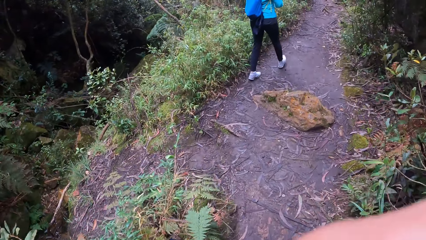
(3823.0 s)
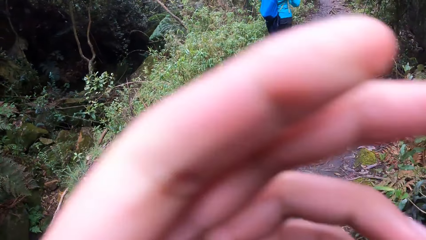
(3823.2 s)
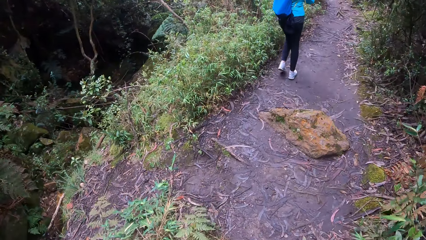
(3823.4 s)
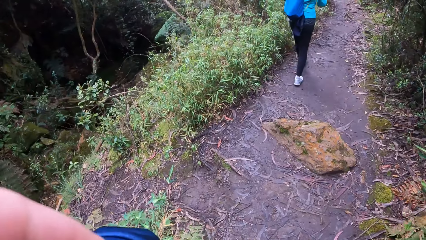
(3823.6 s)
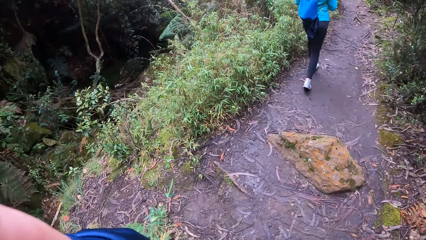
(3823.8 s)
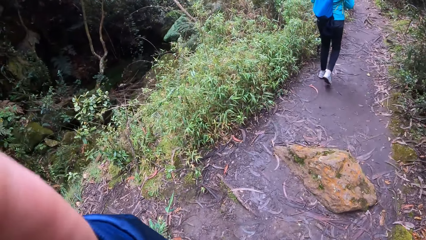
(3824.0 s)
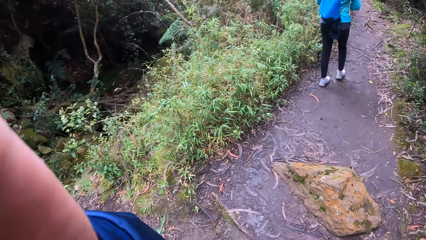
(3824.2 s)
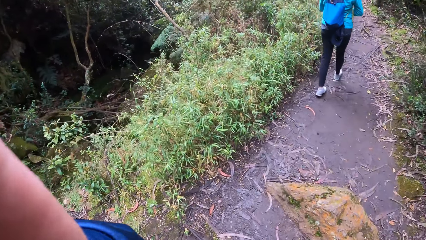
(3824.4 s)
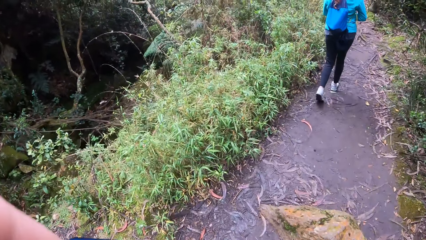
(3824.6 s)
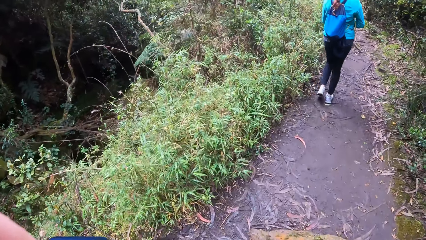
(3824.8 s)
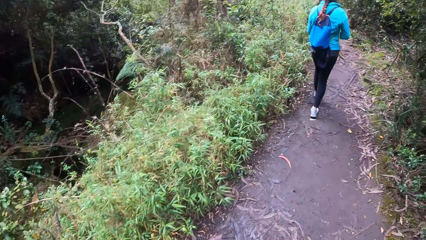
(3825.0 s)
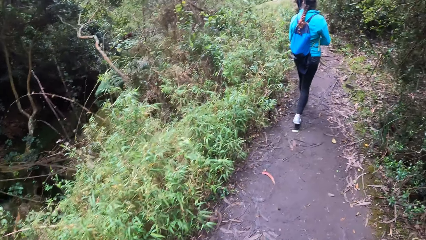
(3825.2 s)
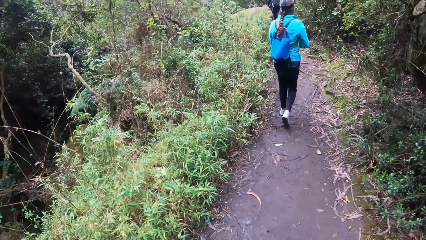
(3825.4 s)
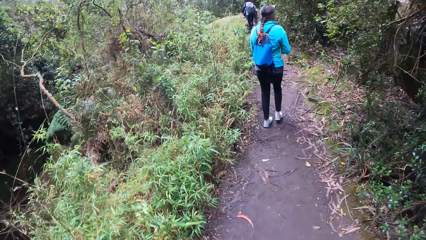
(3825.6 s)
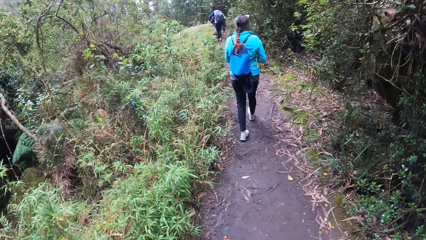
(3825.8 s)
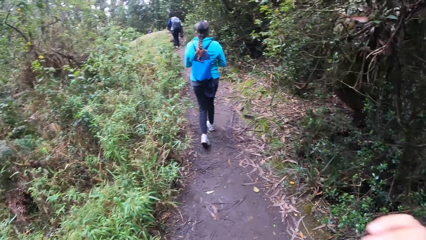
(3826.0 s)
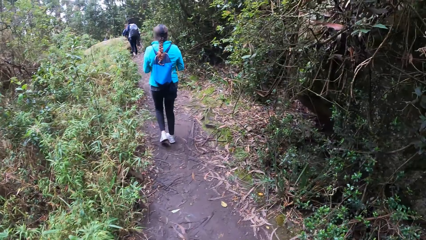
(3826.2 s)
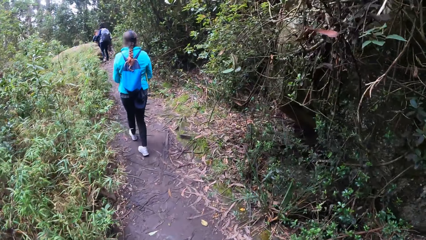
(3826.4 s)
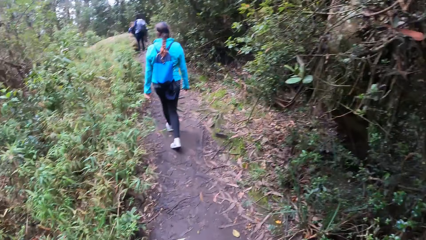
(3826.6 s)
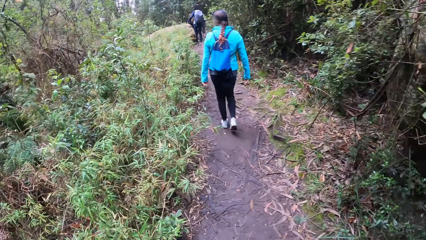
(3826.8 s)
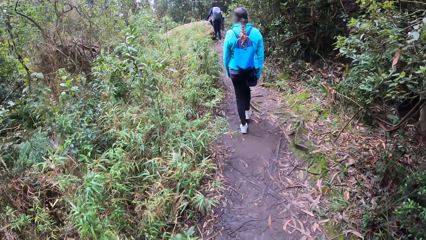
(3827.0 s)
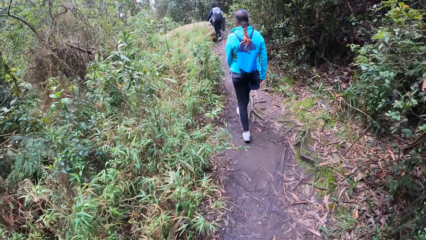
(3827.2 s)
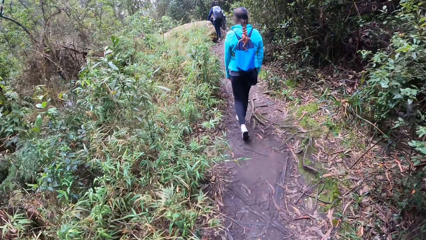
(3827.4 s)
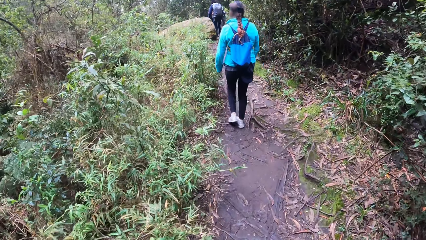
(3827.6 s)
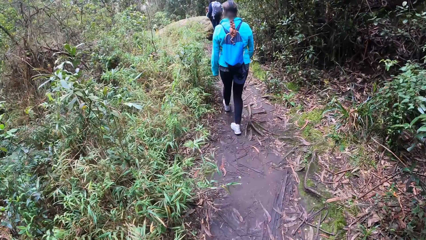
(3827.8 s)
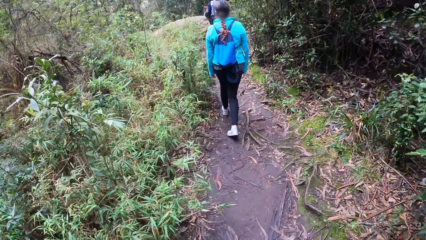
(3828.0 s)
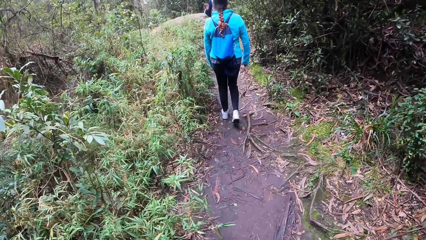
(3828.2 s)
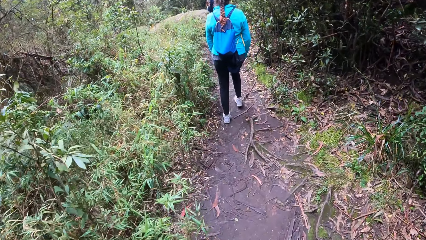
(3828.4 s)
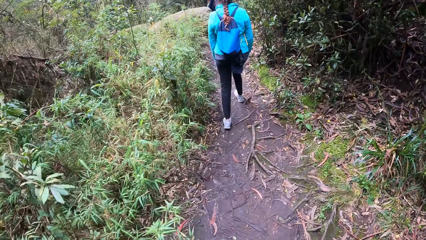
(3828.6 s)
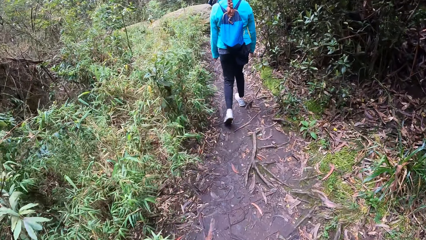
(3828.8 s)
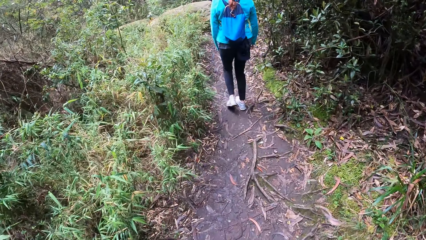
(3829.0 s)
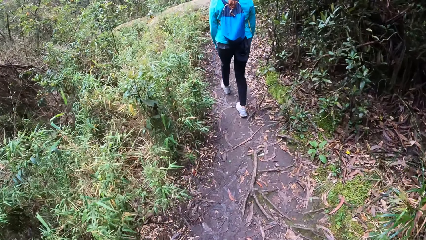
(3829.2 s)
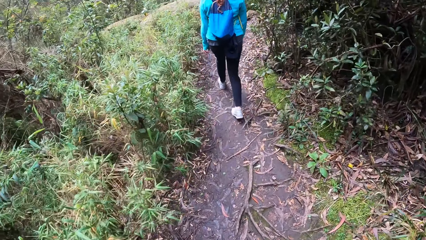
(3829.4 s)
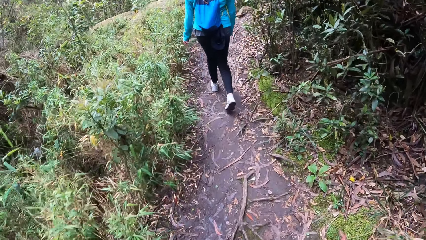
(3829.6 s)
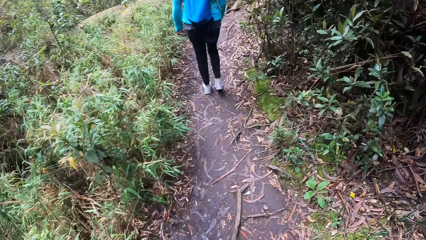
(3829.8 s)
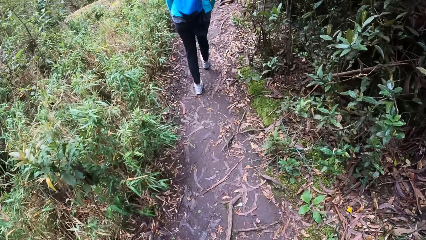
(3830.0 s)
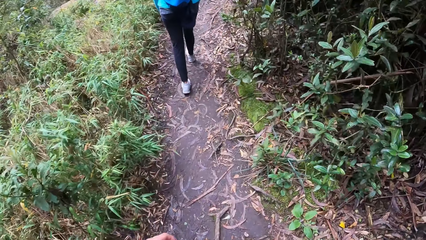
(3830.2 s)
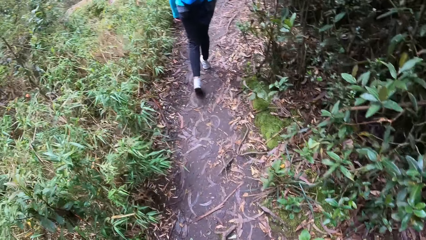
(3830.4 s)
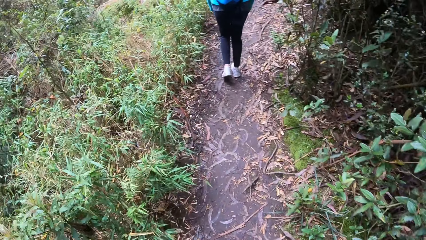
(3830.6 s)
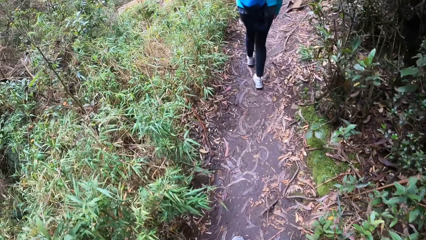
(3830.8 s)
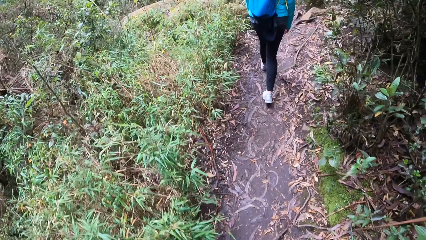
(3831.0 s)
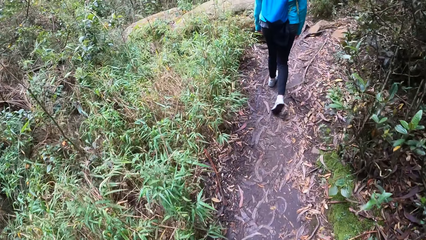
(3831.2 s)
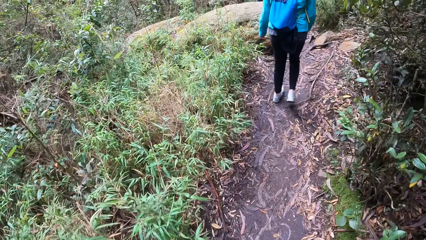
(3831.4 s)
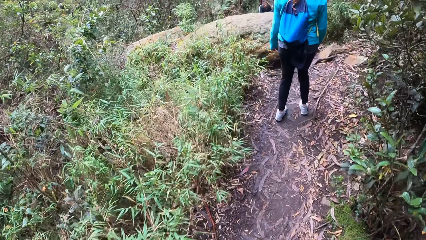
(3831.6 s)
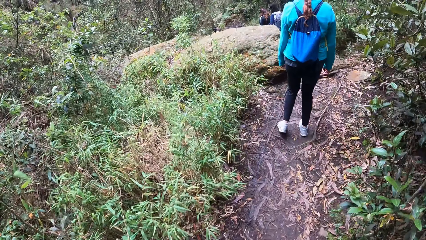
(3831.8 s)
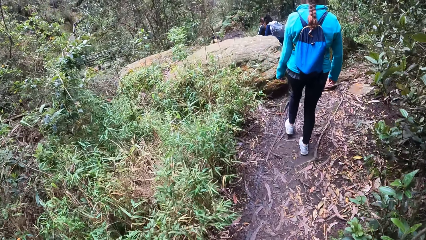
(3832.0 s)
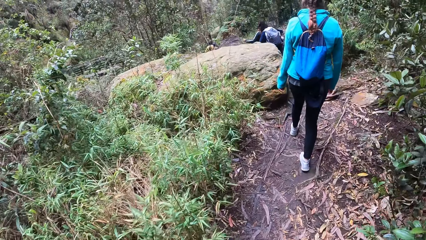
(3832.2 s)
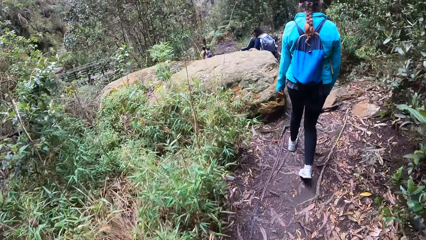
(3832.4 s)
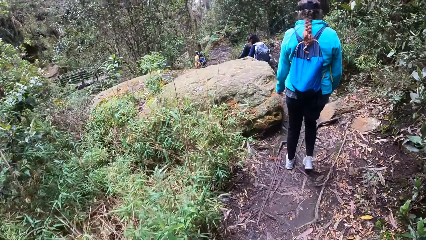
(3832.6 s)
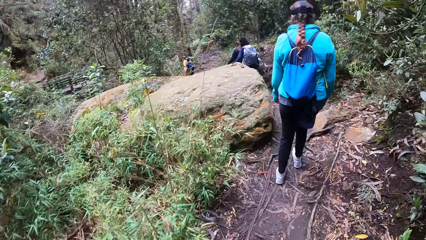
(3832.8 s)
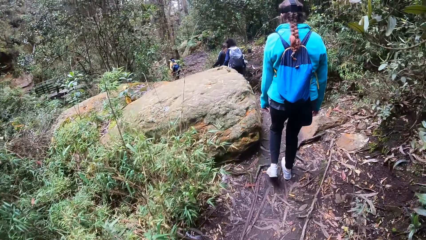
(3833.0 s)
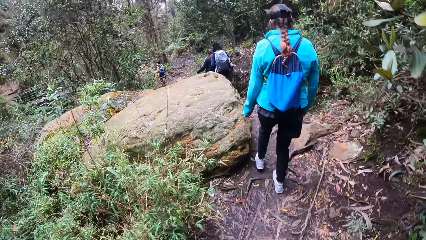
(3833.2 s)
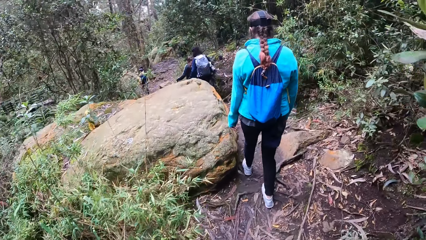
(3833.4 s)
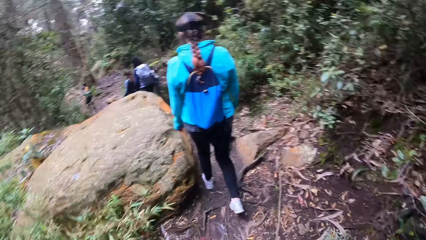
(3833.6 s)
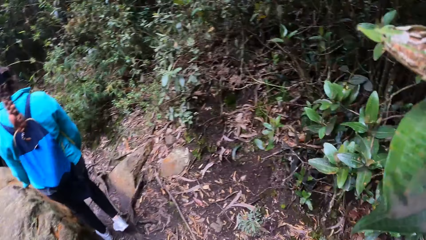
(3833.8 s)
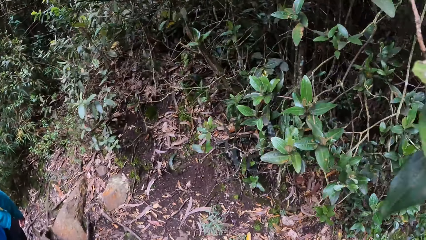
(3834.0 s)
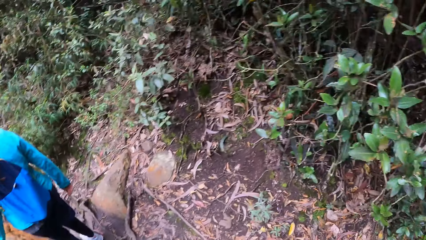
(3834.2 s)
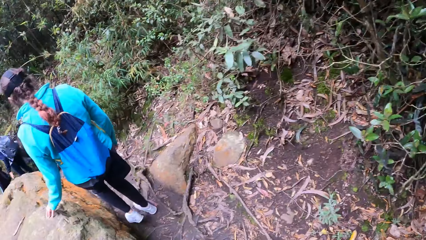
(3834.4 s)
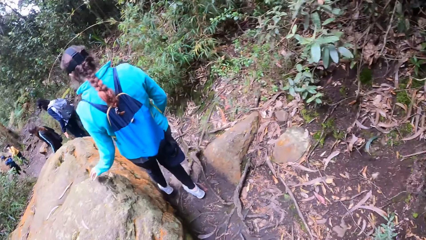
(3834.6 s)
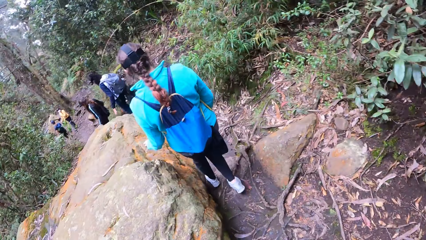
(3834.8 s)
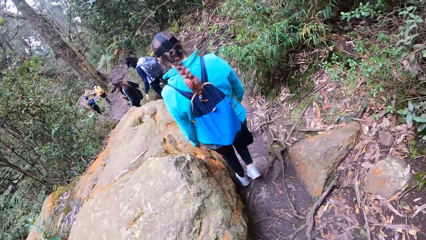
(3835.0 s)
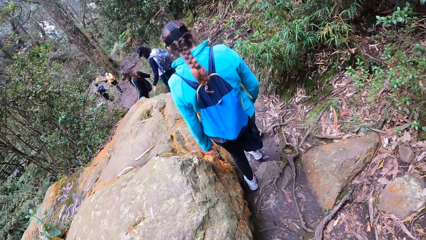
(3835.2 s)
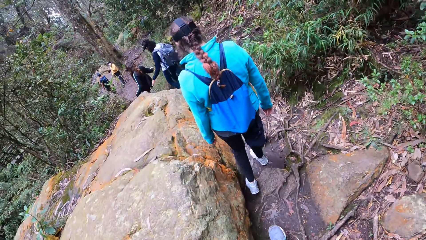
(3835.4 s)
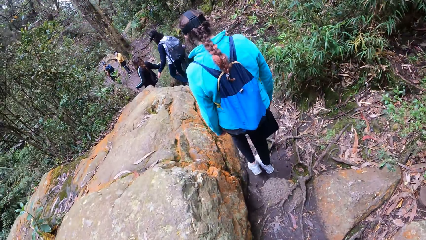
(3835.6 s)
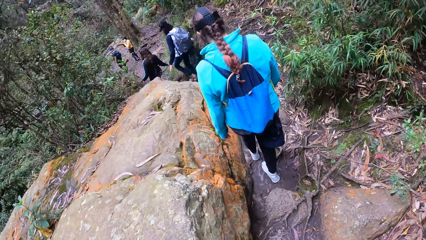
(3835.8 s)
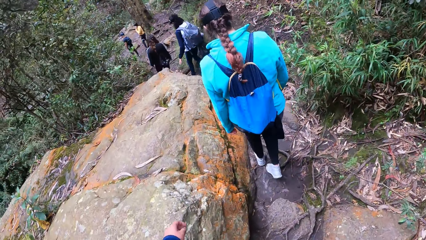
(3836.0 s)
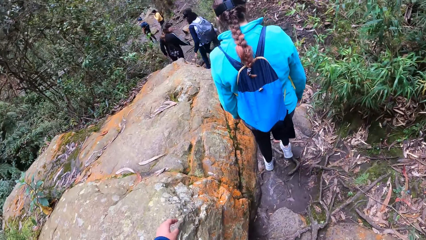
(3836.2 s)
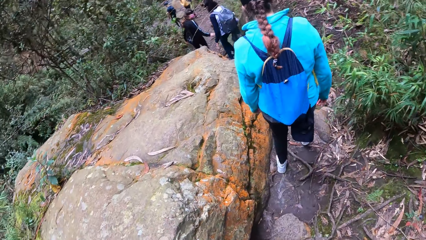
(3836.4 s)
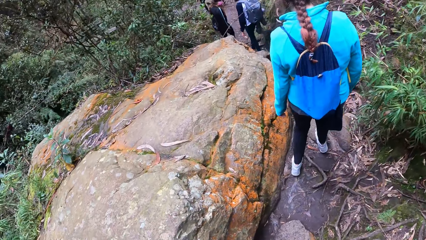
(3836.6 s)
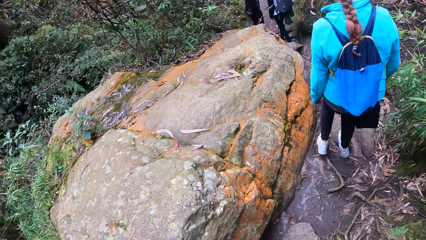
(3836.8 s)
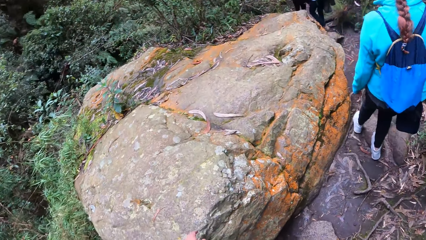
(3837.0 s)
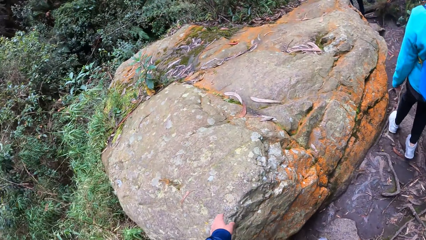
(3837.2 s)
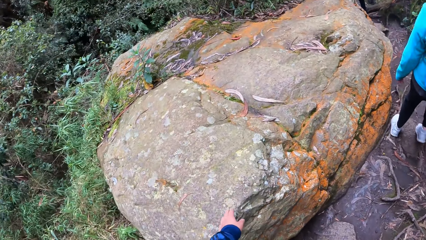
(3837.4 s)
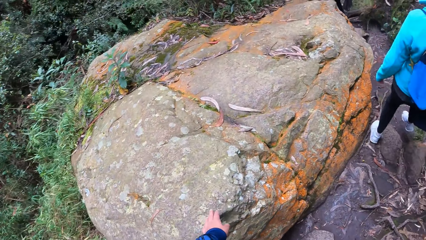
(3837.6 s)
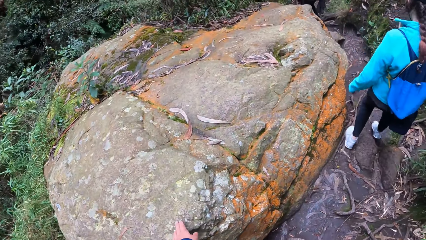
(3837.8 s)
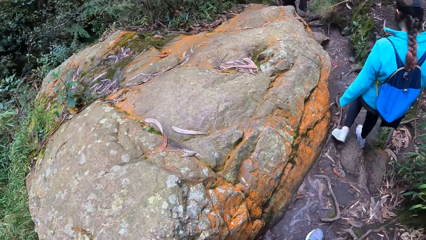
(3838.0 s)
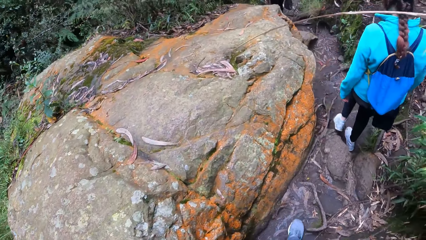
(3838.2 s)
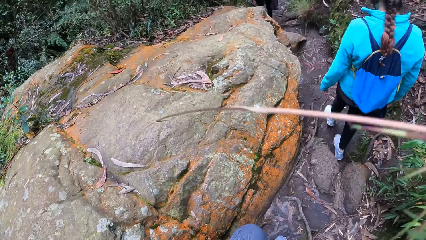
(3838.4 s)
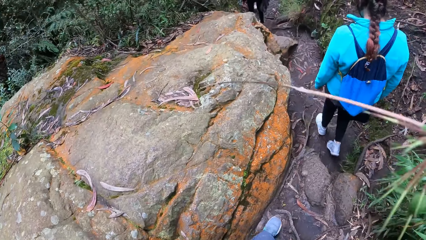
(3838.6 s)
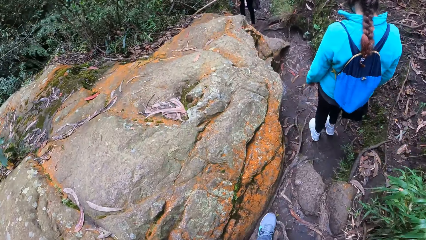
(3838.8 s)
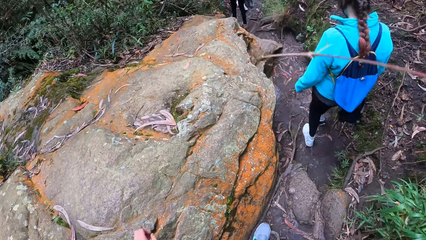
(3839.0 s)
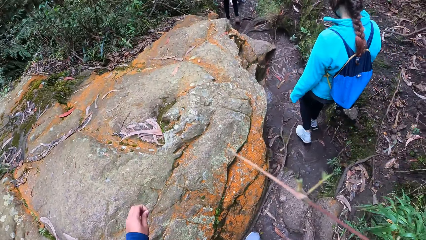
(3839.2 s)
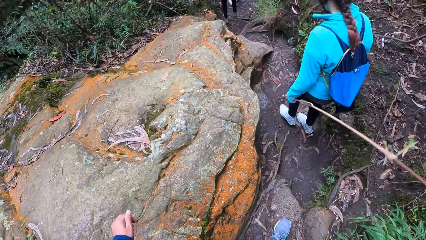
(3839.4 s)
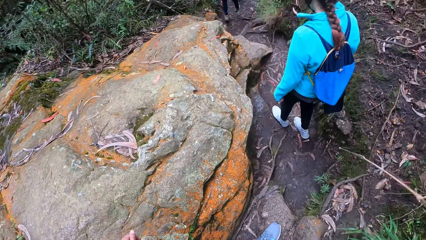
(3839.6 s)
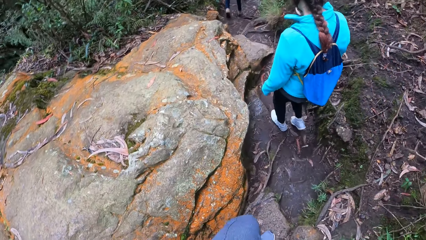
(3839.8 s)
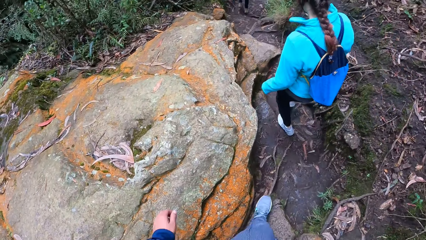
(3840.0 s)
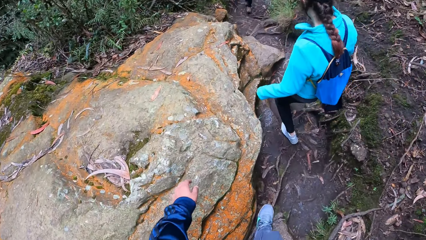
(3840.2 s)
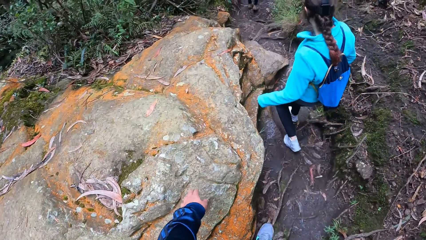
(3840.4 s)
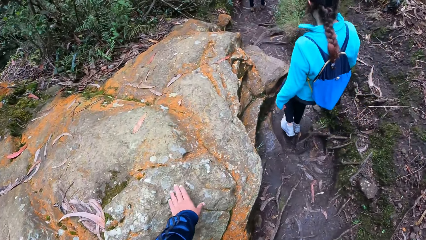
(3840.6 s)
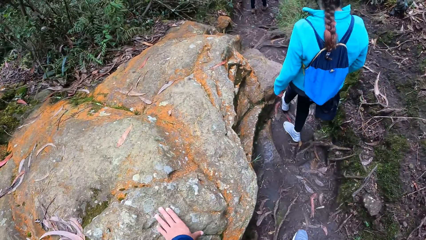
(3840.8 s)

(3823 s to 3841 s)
The camera wearer adjusts a camera. He walks in the forest. He walks down a rocky hill. He looks around. He walks in the forest. He places his left hand on a rock.
